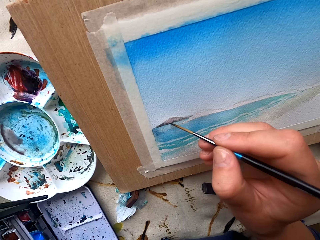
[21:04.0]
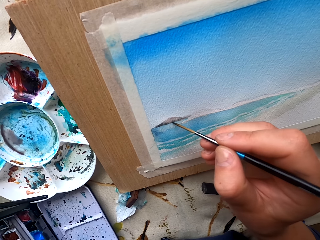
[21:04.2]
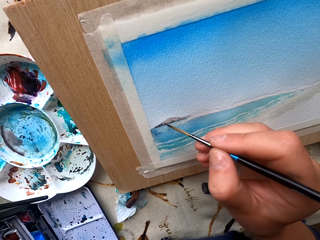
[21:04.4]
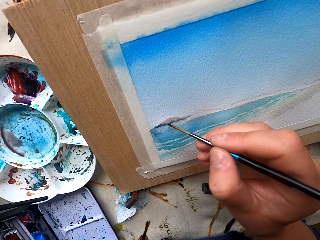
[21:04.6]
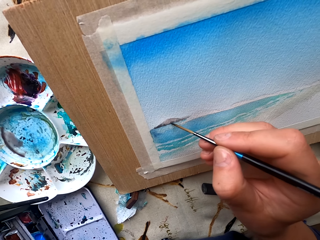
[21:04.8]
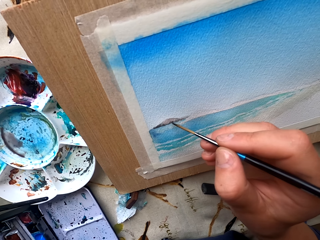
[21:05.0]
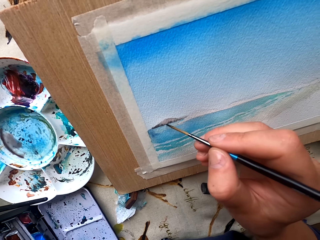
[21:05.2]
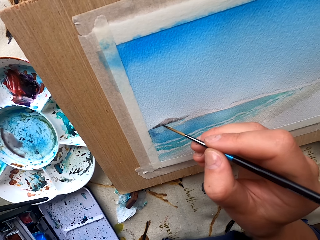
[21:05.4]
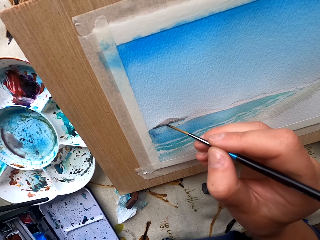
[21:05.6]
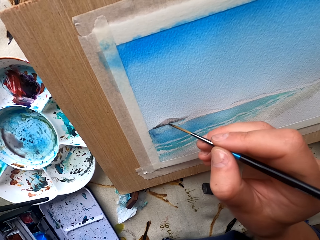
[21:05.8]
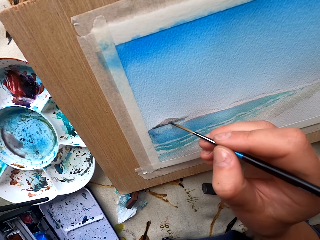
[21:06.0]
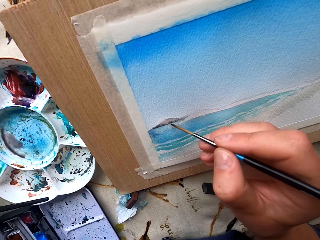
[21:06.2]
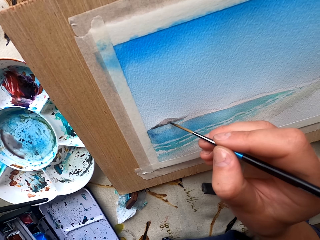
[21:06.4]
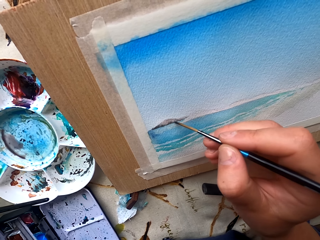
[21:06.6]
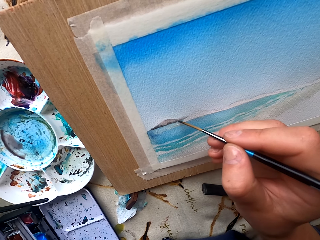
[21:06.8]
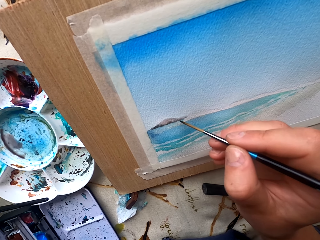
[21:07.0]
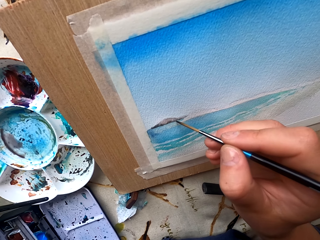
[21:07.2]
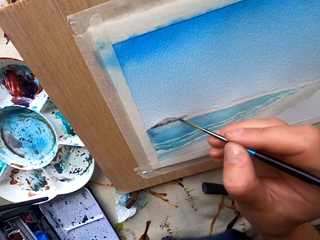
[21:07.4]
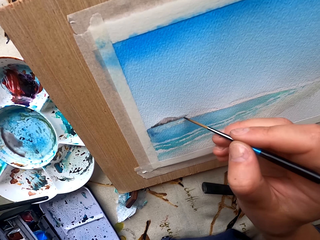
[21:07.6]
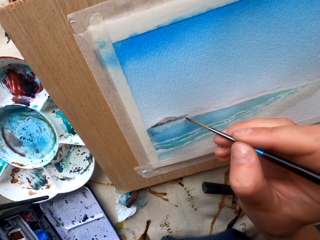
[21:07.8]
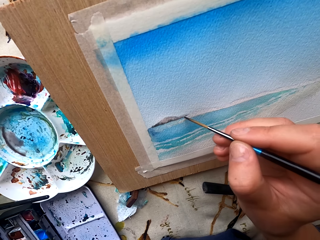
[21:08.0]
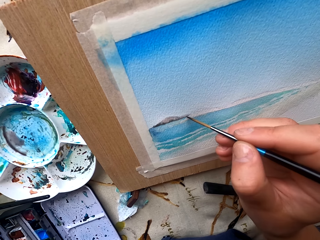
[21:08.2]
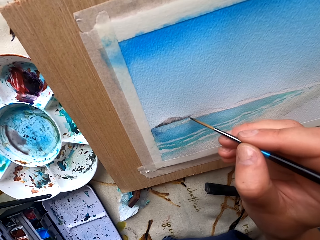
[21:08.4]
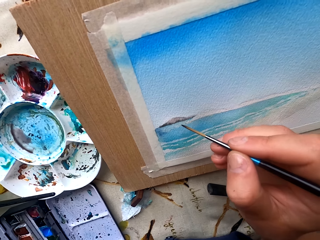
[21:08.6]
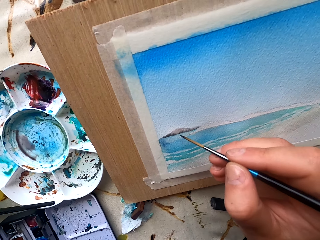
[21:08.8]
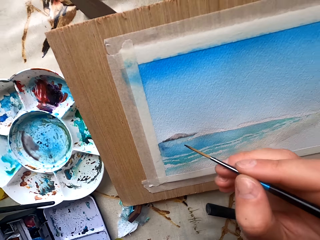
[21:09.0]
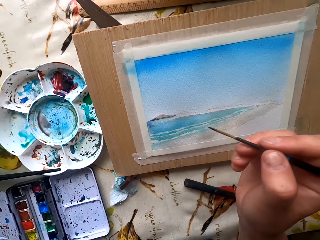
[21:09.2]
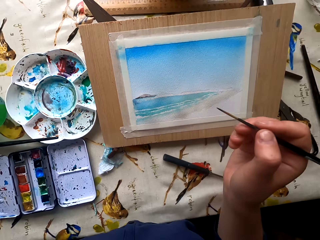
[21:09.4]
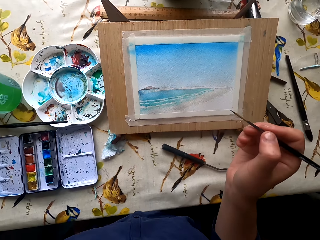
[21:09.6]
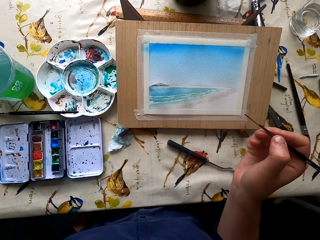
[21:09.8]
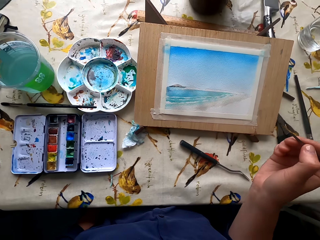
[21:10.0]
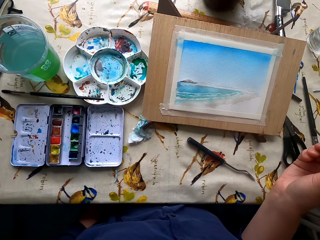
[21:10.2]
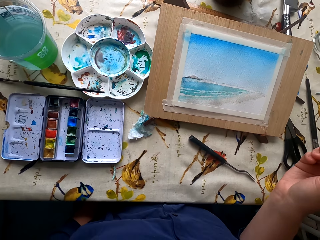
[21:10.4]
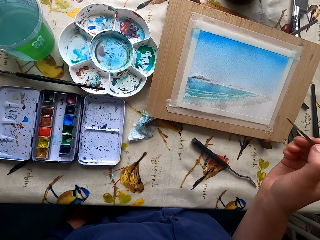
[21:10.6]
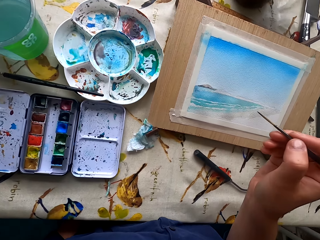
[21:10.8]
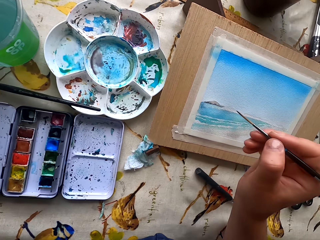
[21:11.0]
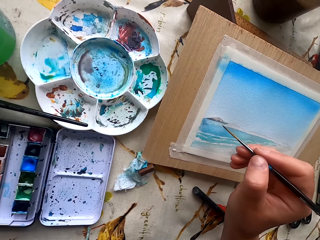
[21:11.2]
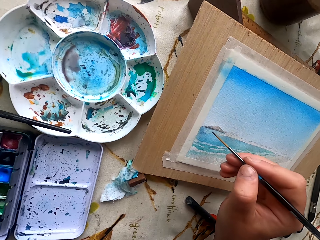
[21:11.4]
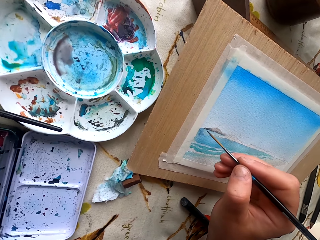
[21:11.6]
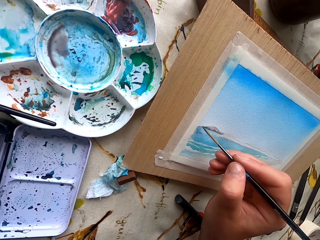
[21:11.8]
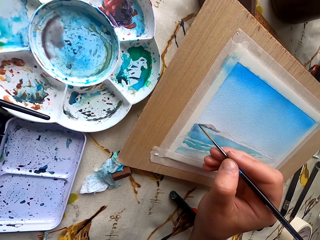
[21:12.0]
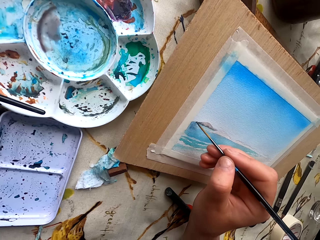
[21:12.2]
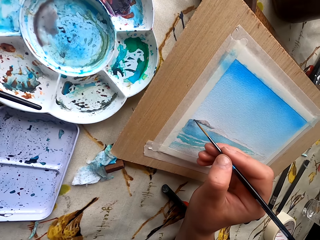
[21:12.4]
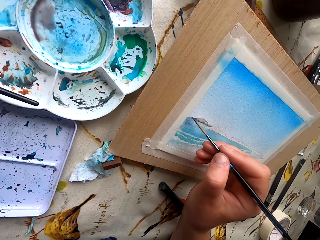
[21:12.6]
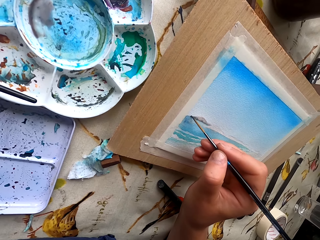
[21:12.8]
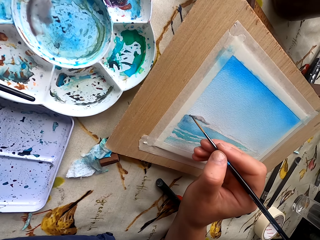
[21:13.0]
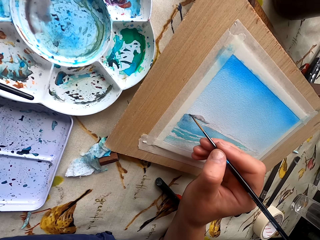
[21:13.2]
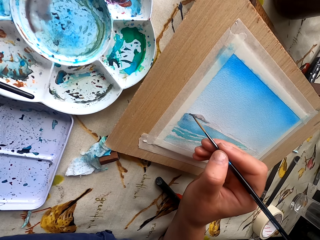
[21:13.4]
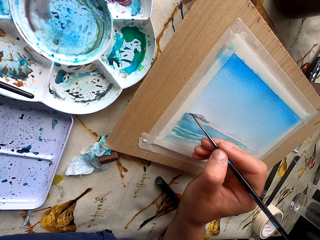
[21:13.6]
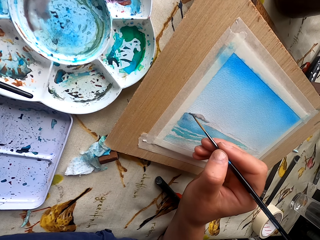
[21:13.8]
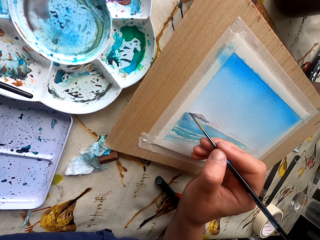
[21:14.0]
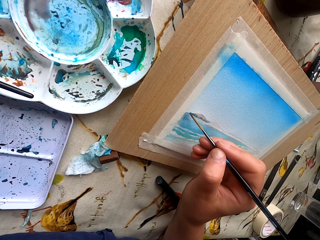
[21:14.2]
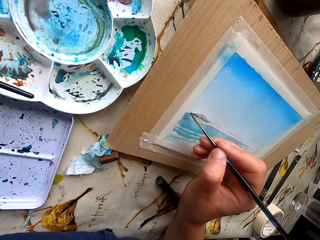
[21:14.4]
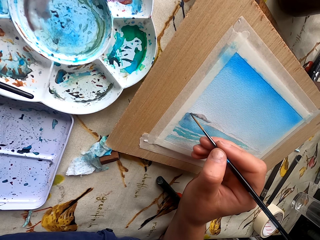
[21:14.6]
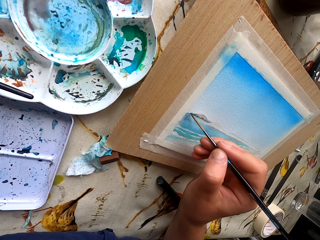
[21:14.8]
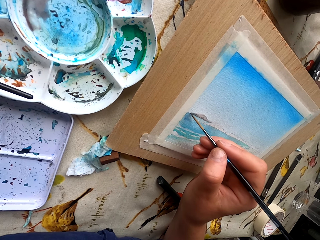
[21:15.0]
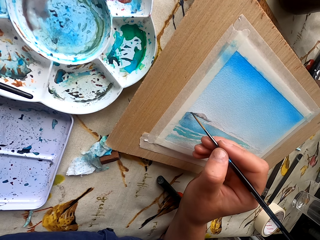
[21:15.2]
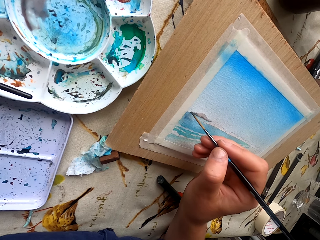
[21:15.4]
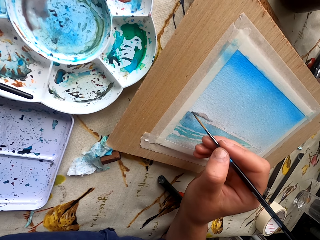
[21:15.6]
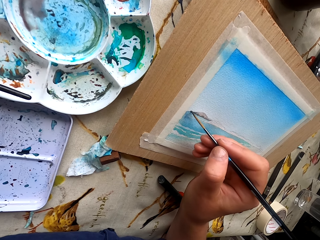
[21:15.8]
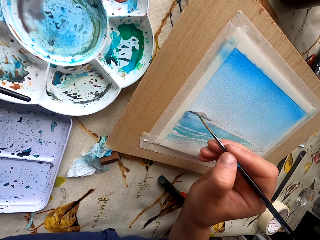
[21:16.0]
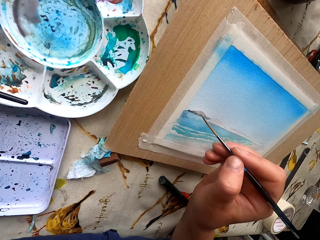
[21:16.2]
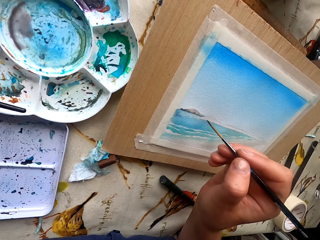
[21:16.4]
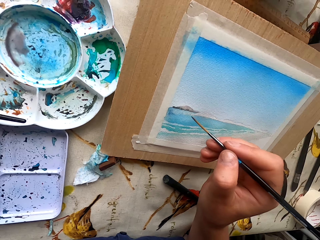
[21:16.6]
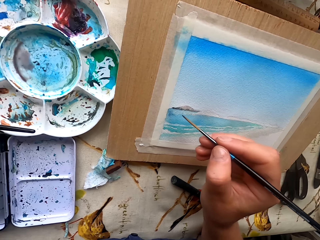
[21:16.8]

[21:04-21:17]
The camera wearer stares at the painting. They paint on a paper.

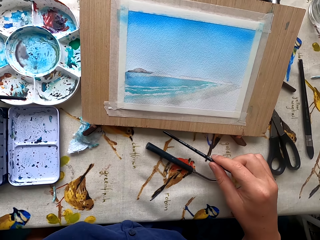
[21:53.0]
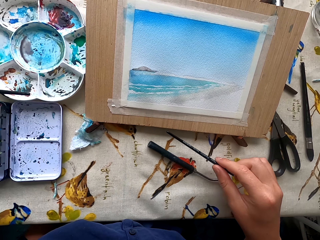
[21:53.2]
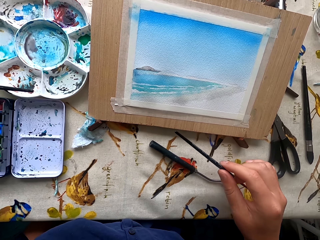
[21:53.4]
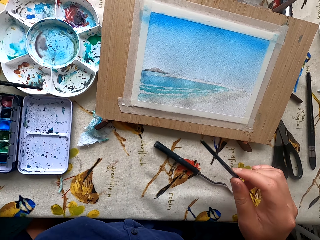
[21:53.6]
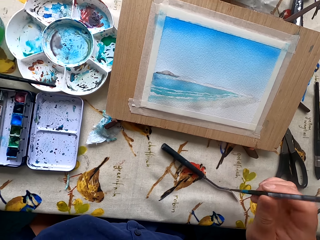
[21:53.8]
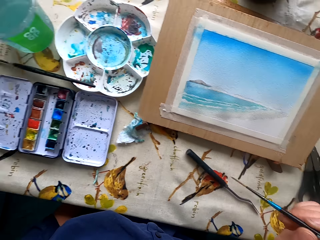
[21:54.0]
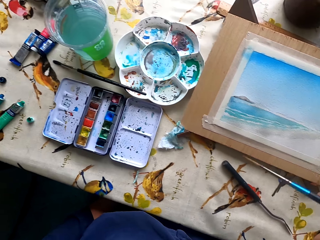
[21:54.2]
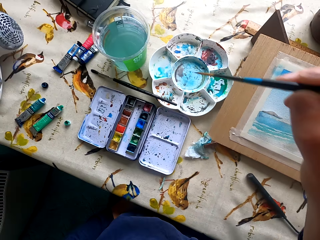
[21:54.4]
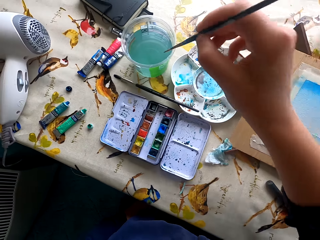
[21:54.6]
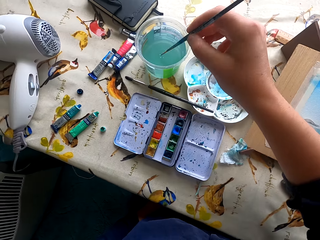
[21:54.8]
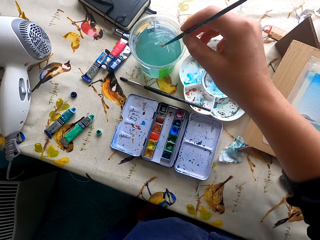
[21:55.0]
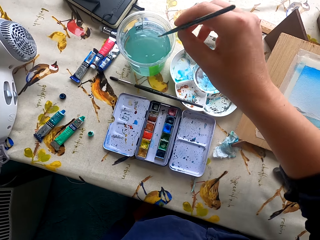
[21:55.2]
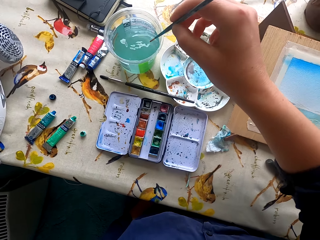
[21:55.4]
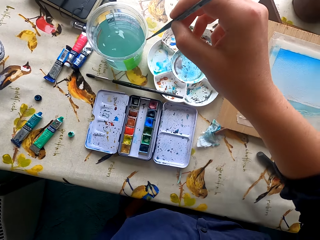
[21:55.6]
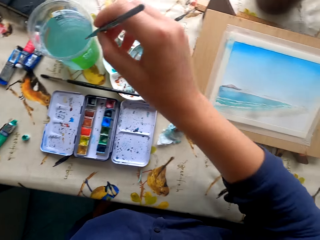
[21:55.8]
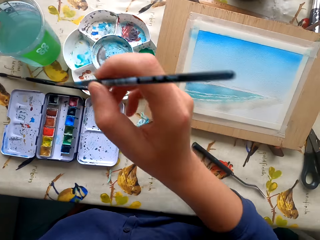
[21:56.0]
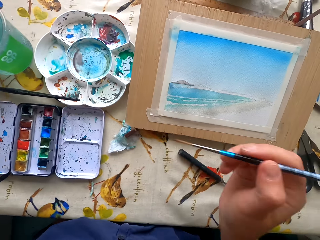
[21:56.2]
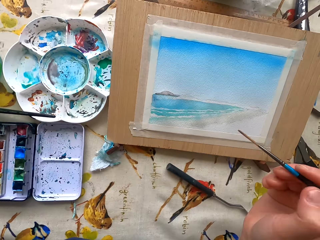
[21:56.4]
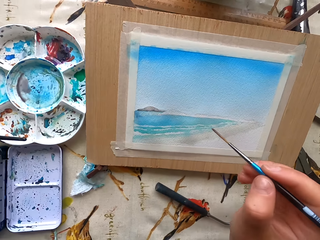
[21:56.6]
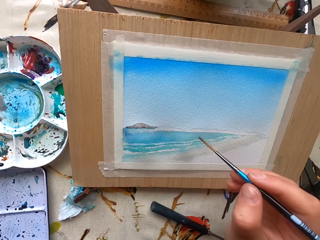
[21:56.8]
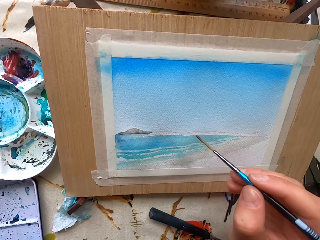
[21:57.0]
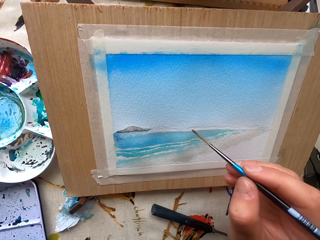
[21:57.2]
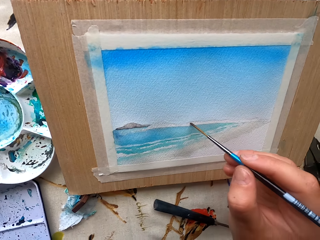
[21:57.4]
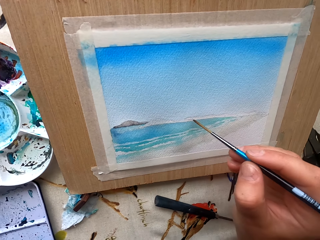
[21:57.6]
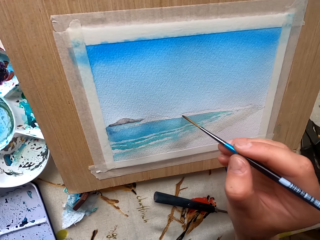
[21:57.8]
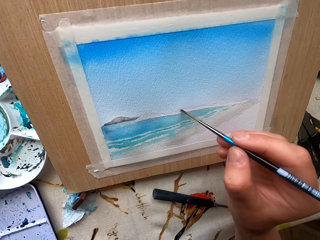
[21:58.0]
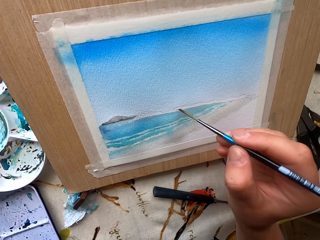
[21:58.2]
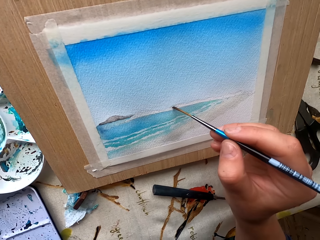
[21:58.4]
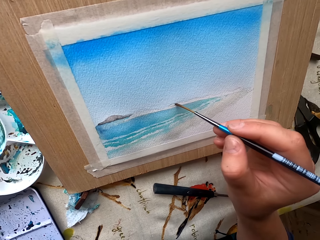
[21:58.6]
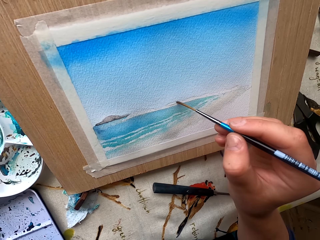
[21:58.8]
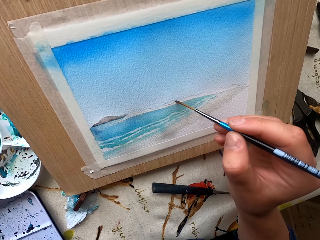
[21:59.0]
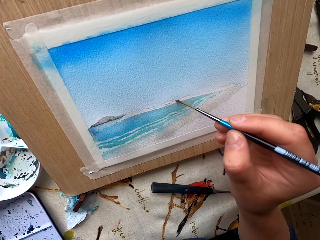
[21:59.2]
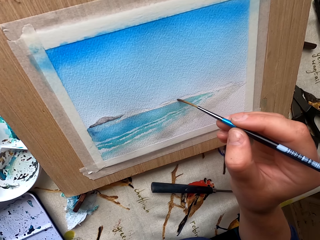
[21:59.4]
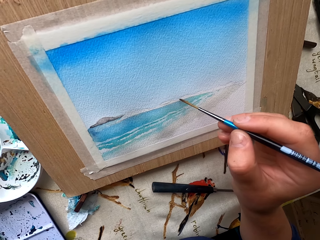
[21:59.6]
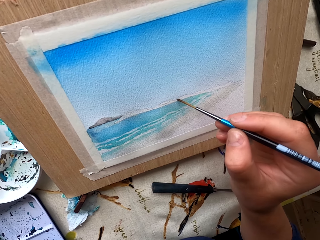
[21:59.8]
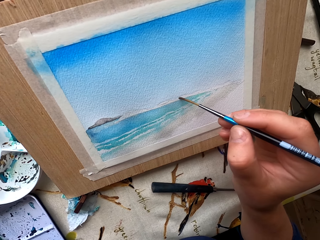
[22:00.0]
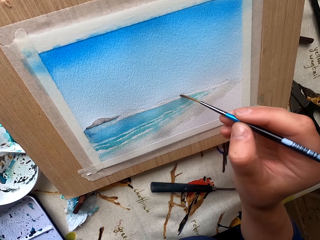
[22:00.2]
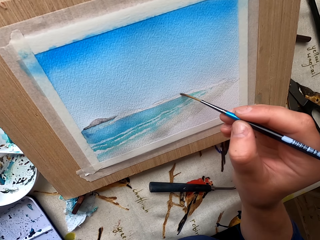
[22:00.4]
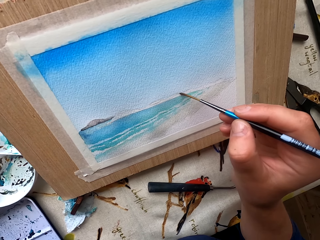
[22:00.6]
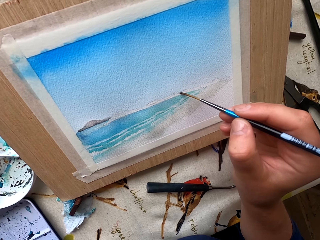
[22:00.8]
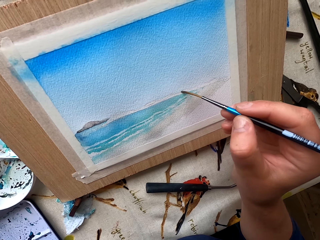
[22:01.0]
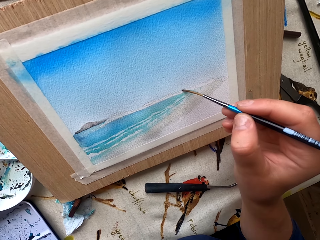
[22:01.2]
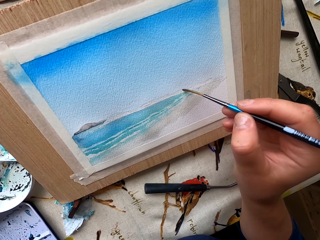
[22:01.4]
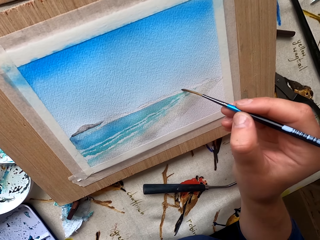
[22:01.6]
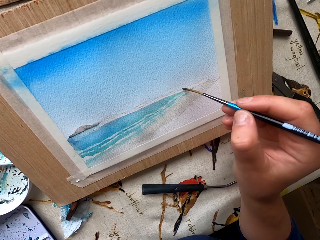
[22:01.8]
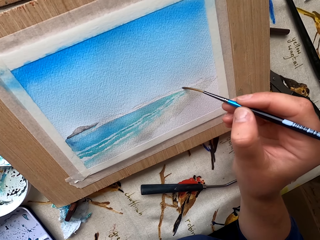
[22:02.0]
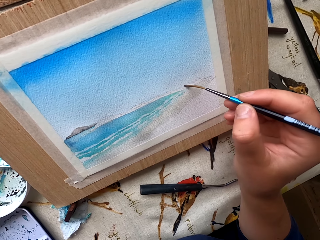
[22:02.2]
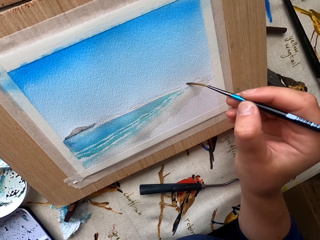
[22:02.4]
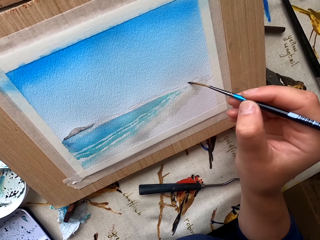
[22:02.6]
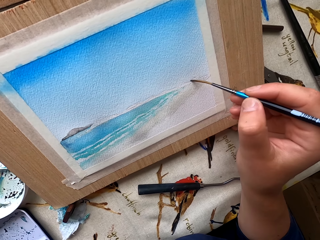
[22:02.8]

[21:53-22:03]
The camera wearer dips the paintbrush in water. They paint the drawing paper.
